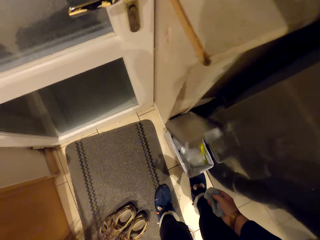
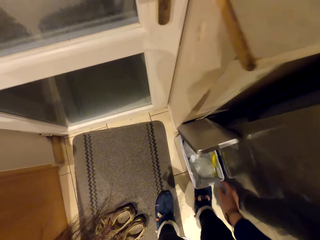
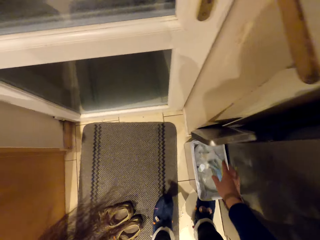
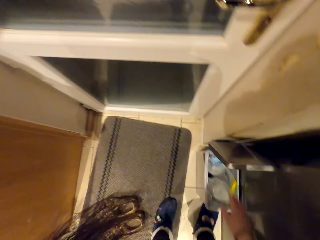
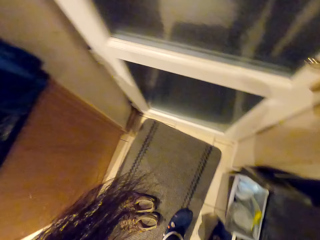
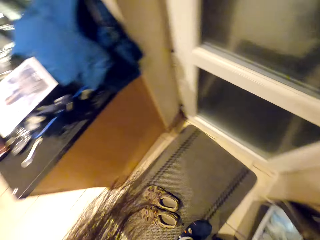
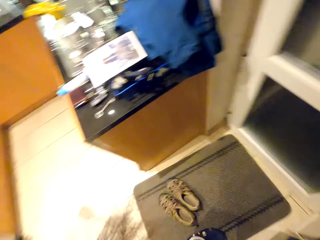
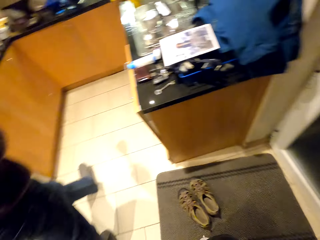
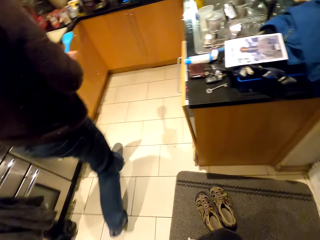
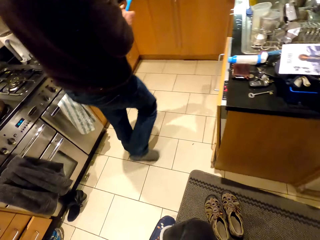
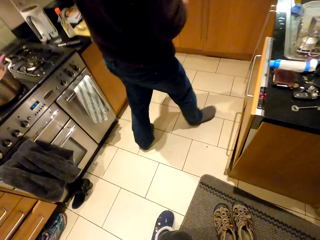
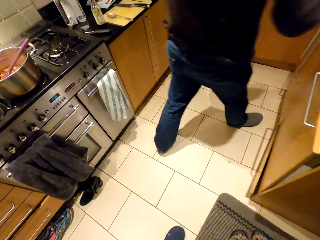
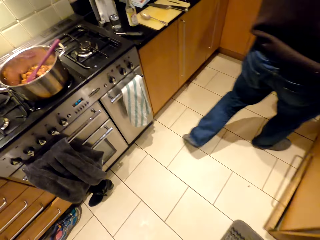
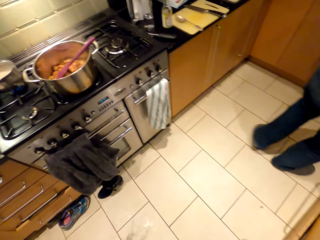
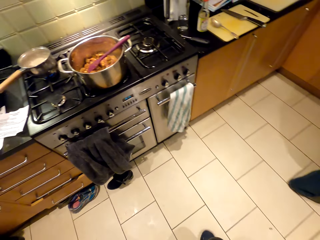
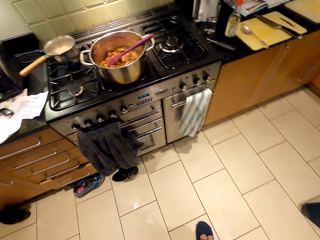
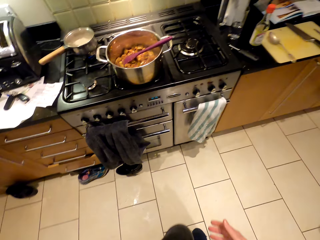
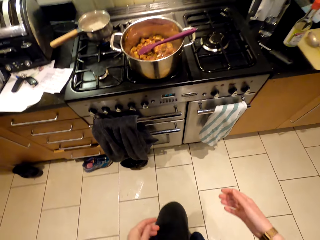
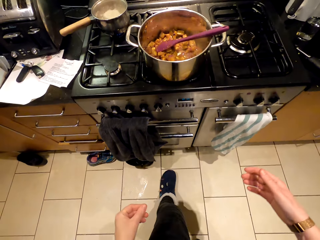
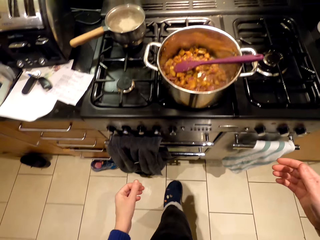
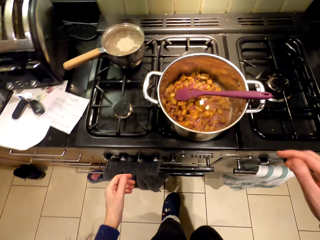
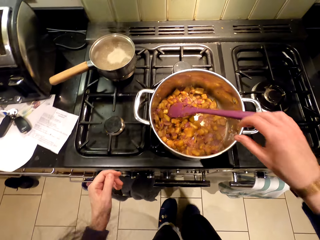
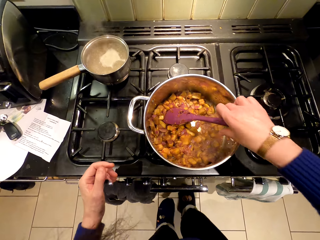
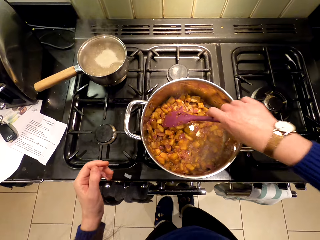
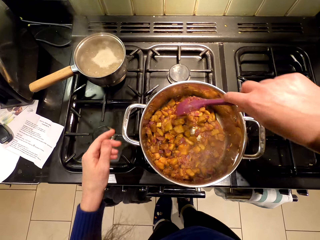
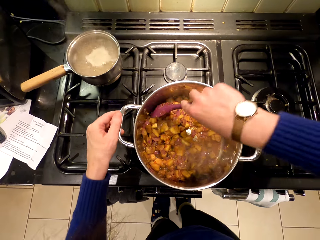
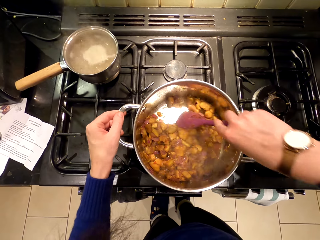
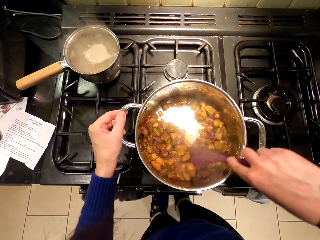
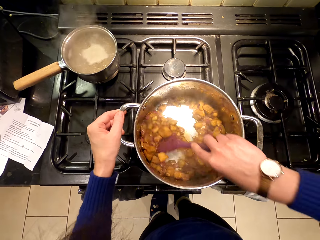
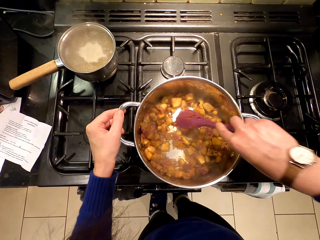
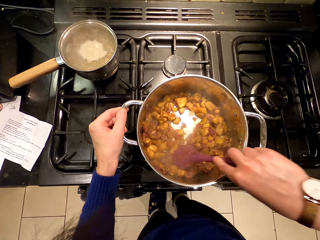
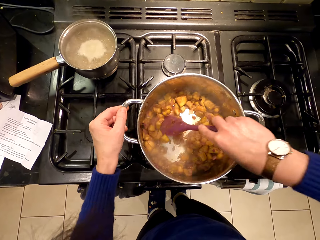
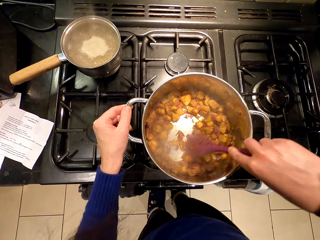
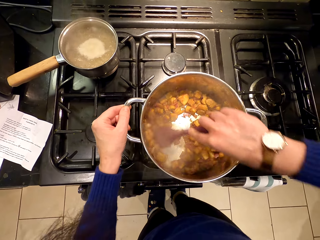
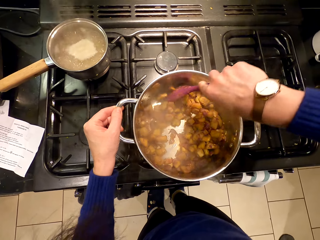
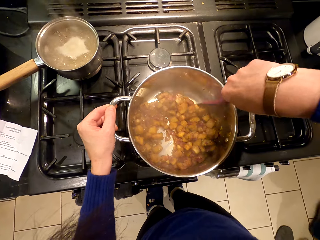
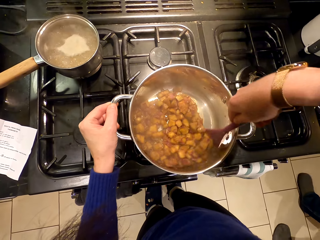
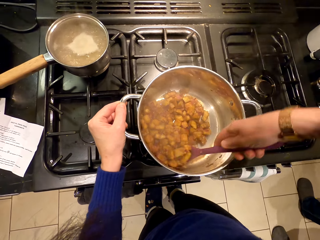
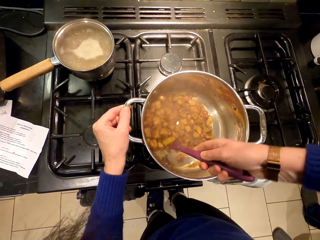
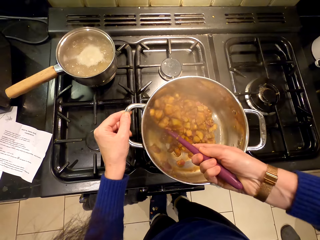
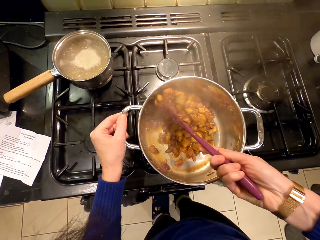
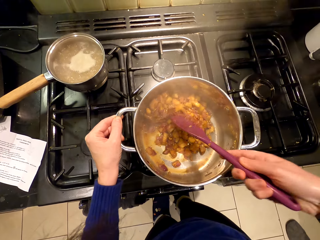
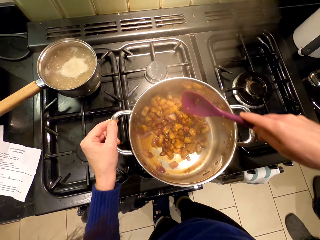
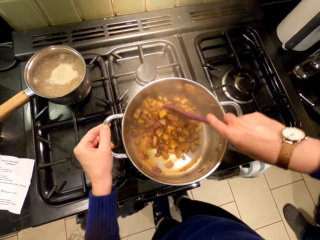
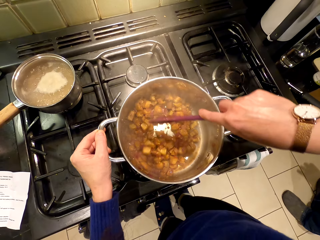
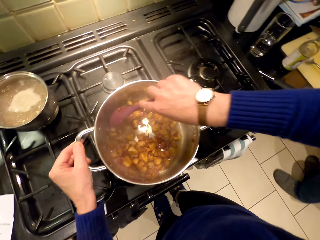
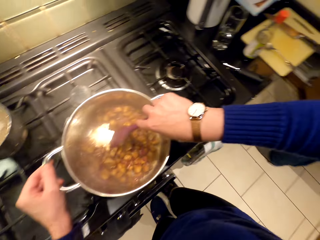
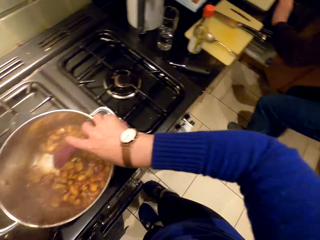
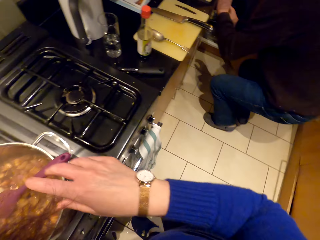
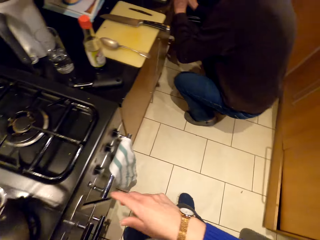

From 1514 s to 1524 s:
The camera wearer opens the bin. They put the towel into the bin. They walk around the room. They pick up a cooking stick. They stir the food.

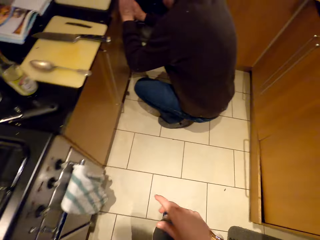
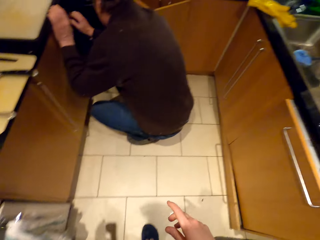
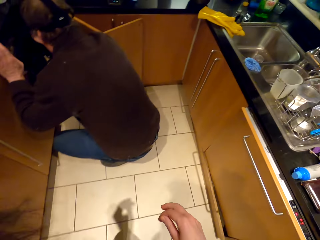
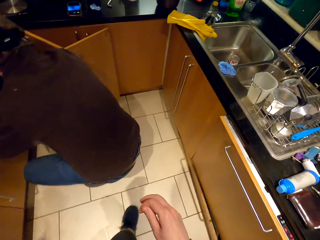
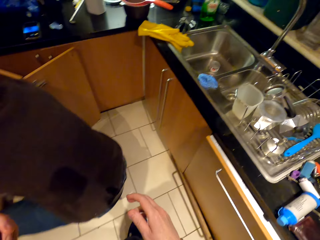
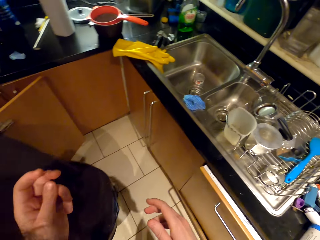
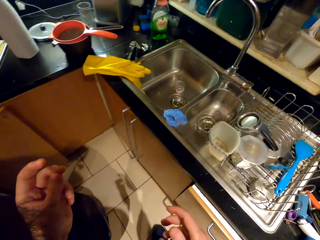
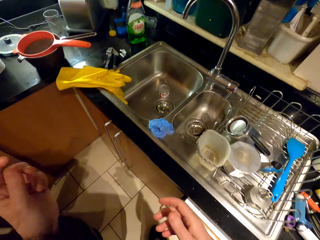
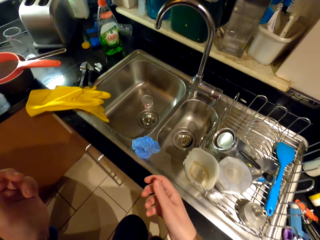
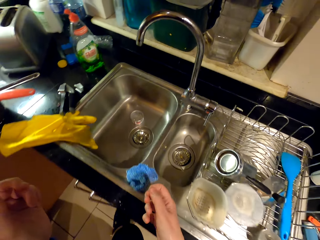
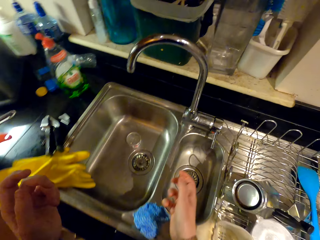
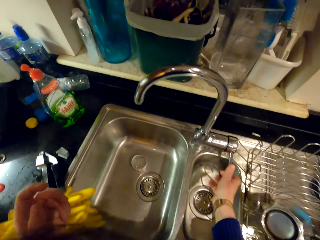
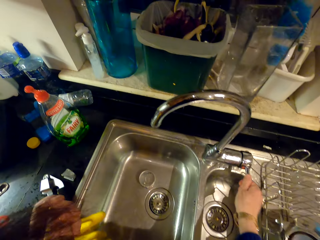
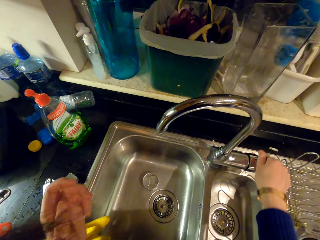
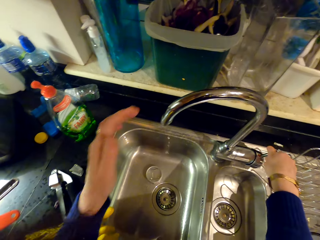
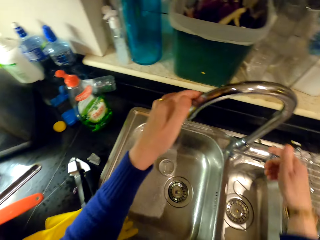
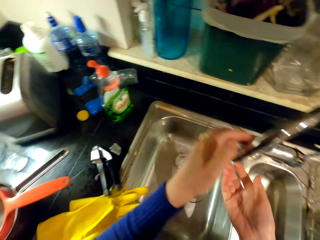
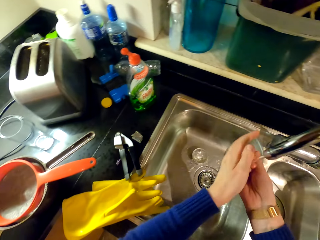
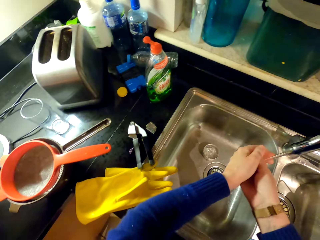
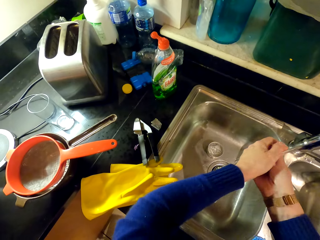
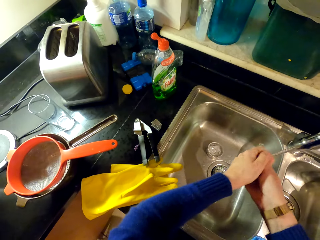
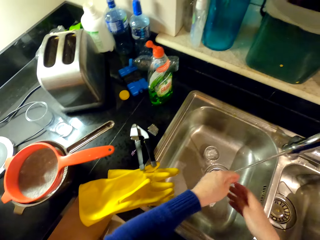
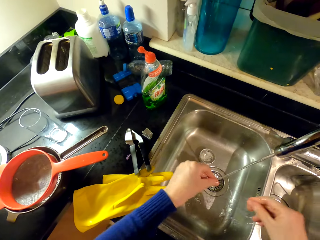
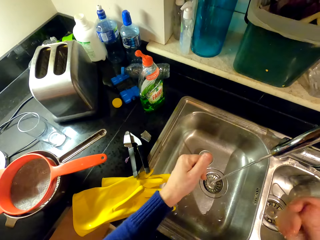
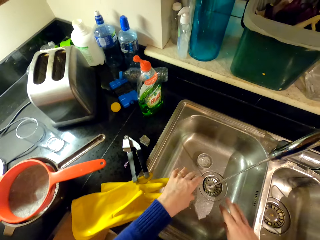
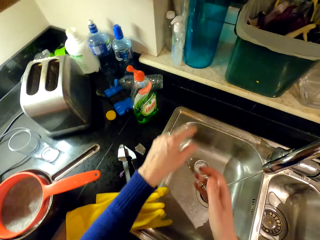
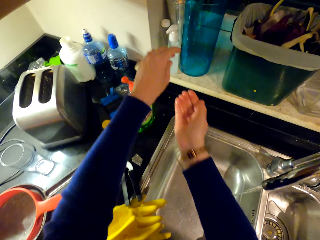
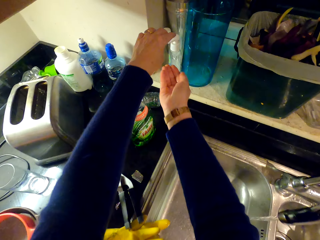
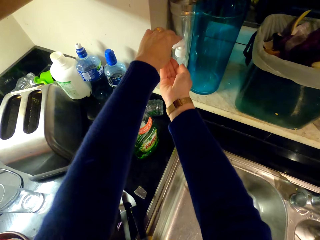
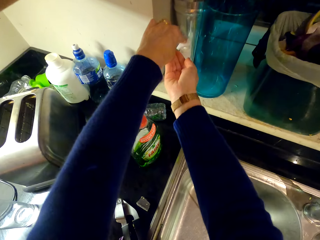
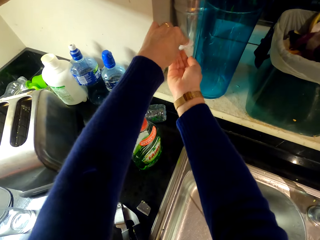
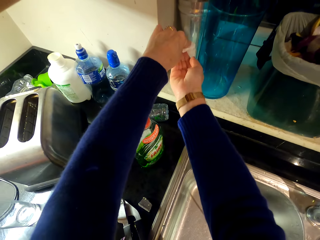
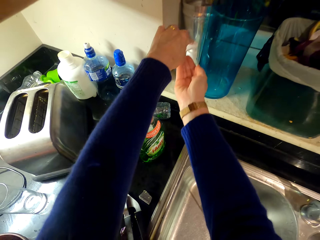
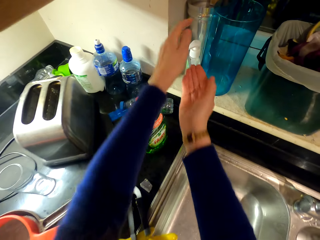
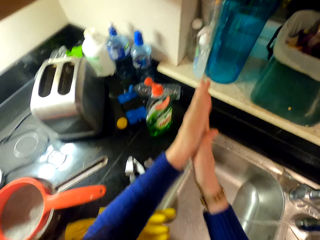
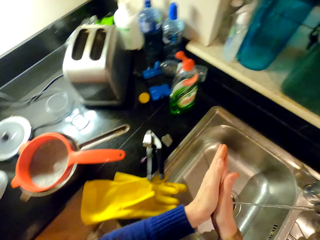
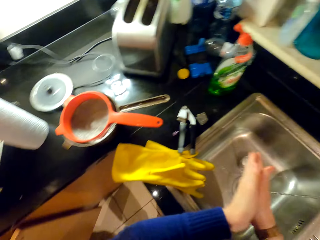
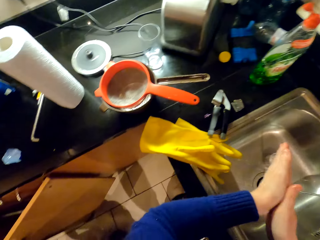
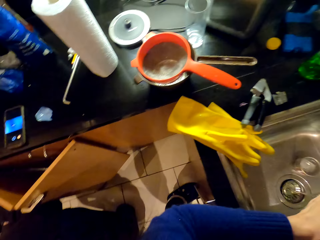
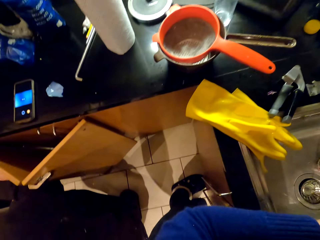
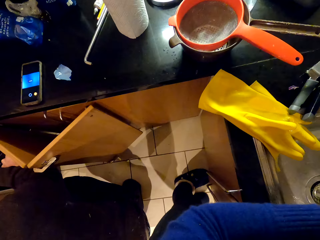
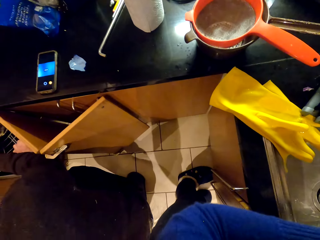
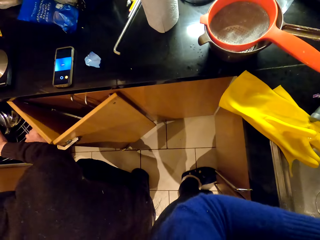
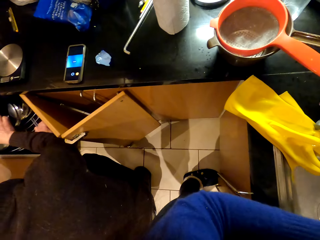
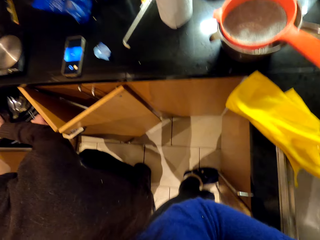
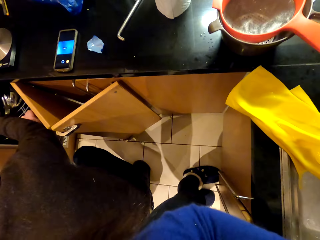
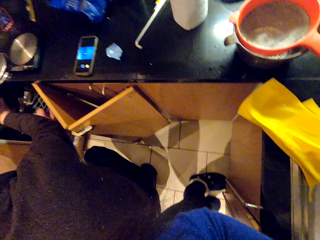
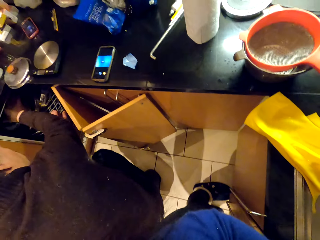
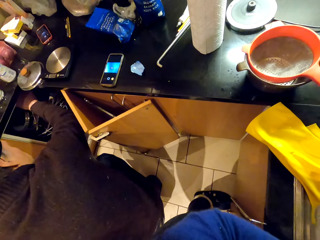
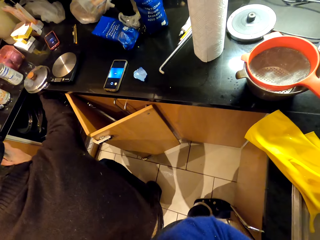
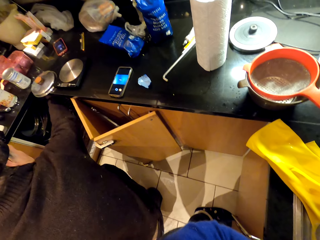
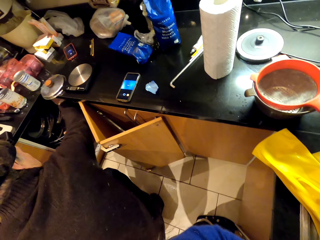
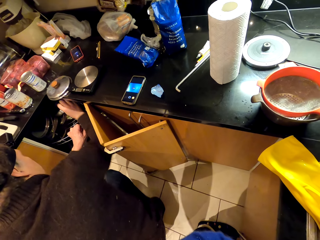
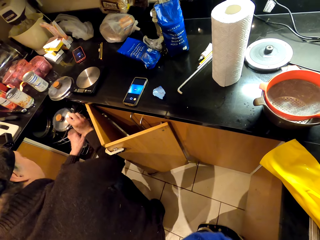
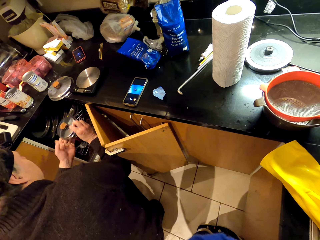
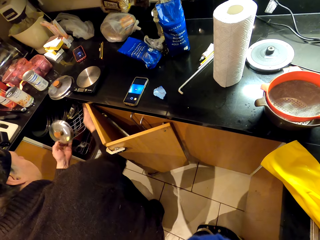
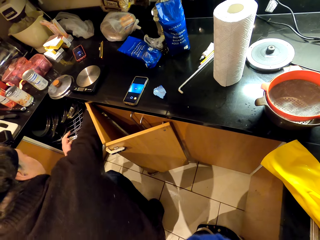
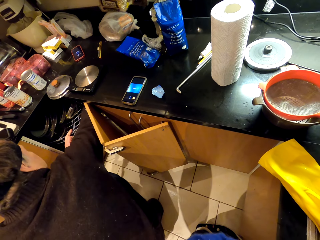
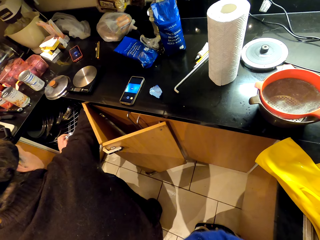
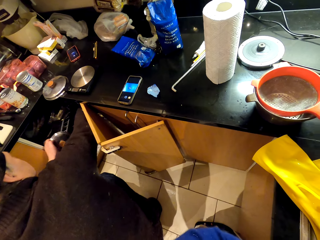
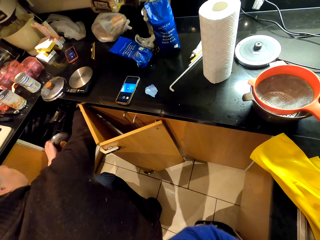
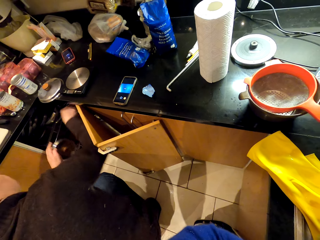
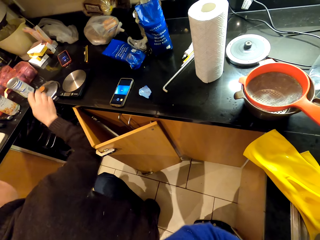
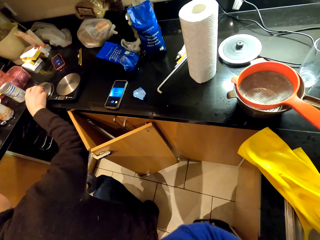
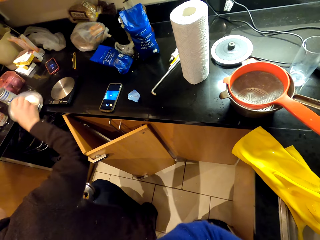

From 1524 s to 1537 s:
A person bends down. The camera wearer walks around the room. The person arranges the cabinet. The camera wearer turns on the tap. They wipe the hands. They shake the hand. They press liquid soap to the hand. They rub the hand. They look around.
